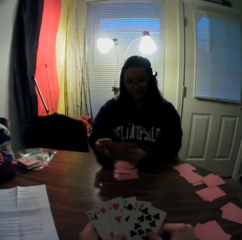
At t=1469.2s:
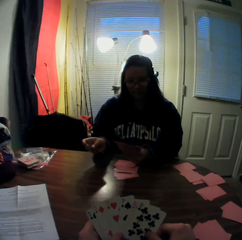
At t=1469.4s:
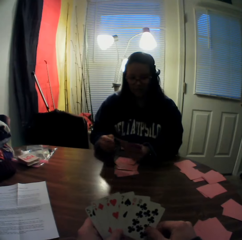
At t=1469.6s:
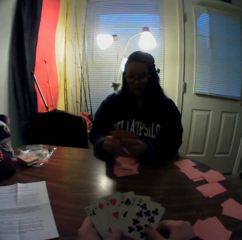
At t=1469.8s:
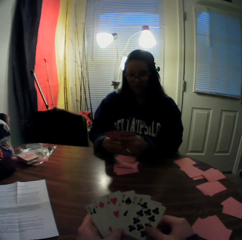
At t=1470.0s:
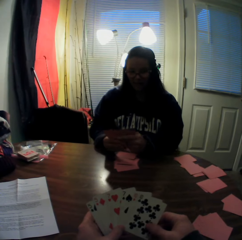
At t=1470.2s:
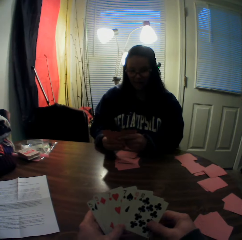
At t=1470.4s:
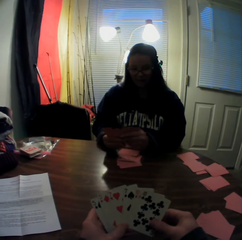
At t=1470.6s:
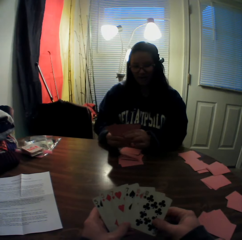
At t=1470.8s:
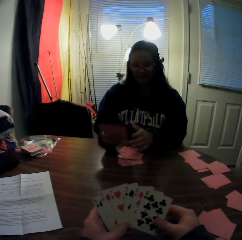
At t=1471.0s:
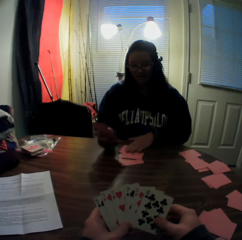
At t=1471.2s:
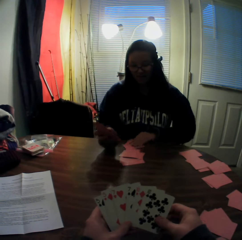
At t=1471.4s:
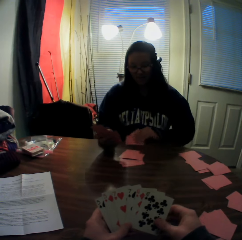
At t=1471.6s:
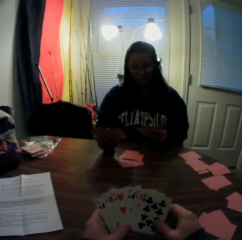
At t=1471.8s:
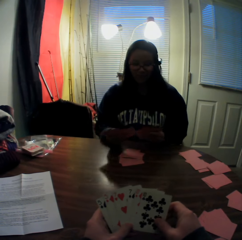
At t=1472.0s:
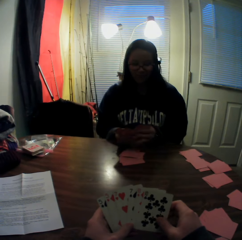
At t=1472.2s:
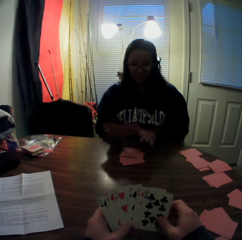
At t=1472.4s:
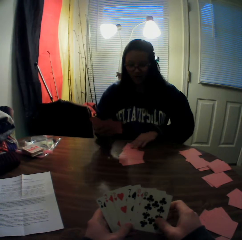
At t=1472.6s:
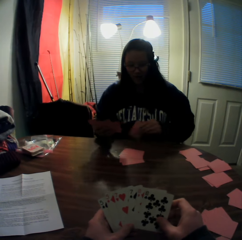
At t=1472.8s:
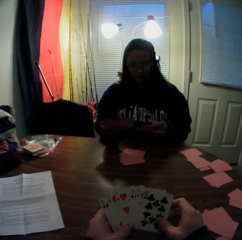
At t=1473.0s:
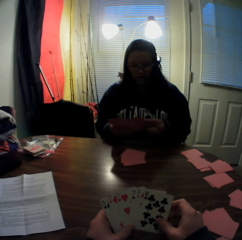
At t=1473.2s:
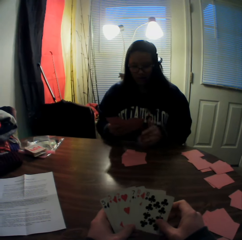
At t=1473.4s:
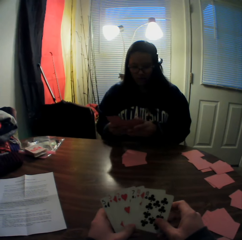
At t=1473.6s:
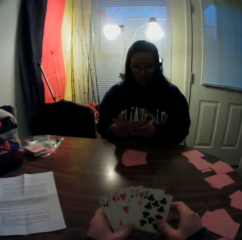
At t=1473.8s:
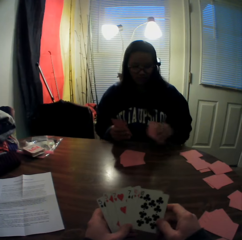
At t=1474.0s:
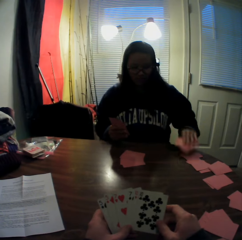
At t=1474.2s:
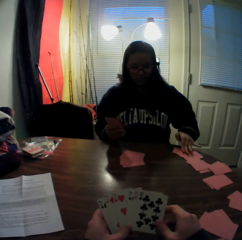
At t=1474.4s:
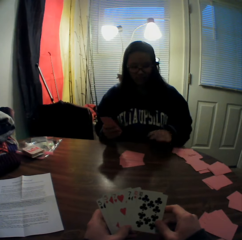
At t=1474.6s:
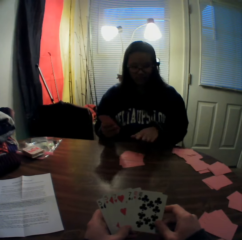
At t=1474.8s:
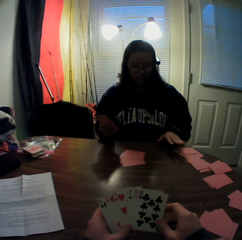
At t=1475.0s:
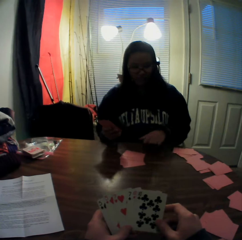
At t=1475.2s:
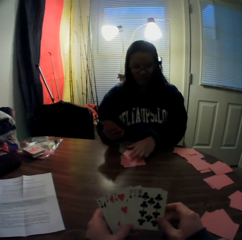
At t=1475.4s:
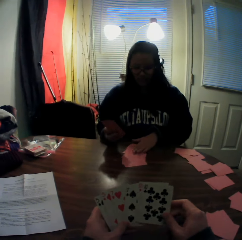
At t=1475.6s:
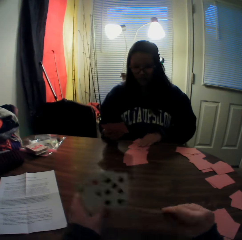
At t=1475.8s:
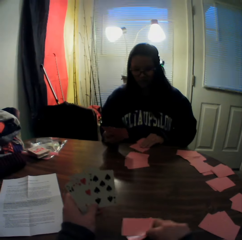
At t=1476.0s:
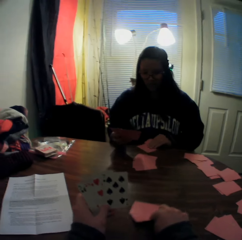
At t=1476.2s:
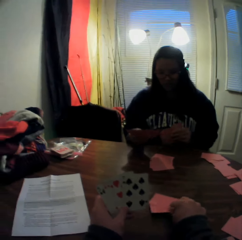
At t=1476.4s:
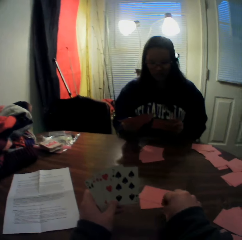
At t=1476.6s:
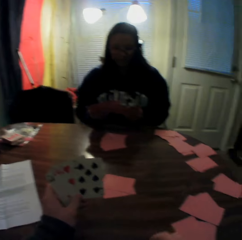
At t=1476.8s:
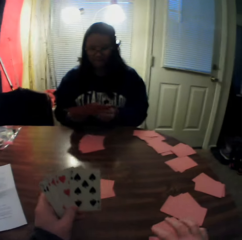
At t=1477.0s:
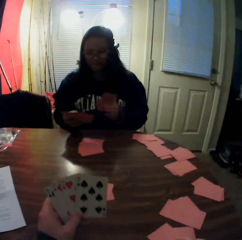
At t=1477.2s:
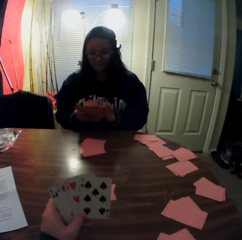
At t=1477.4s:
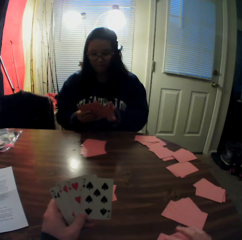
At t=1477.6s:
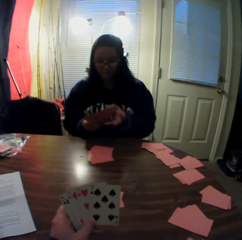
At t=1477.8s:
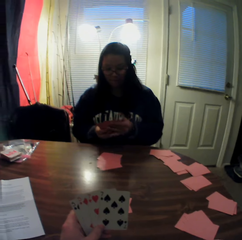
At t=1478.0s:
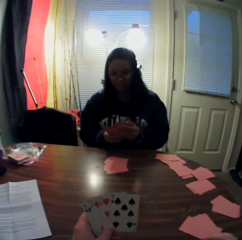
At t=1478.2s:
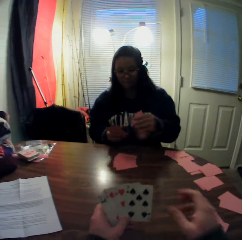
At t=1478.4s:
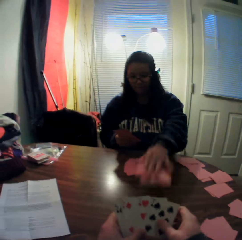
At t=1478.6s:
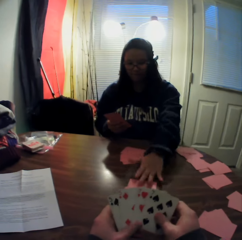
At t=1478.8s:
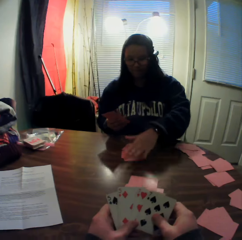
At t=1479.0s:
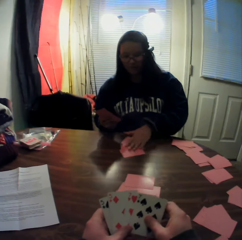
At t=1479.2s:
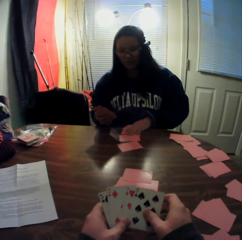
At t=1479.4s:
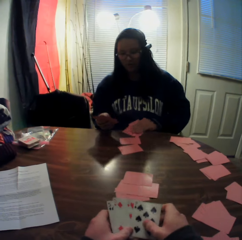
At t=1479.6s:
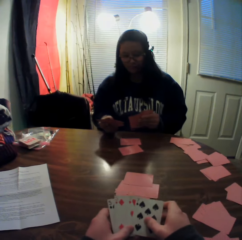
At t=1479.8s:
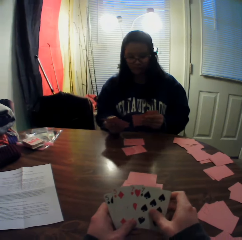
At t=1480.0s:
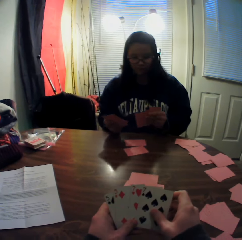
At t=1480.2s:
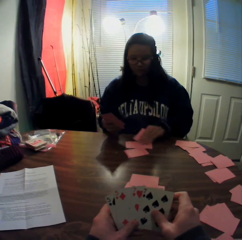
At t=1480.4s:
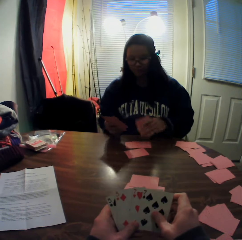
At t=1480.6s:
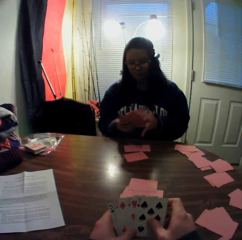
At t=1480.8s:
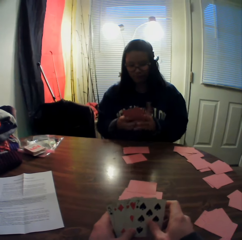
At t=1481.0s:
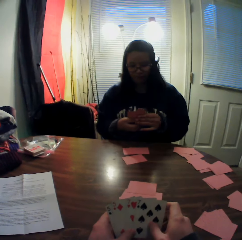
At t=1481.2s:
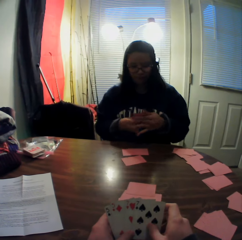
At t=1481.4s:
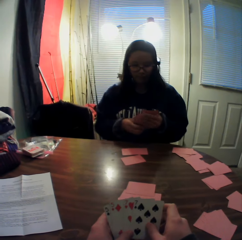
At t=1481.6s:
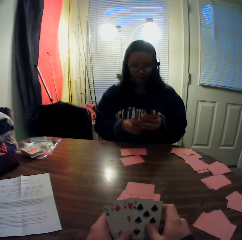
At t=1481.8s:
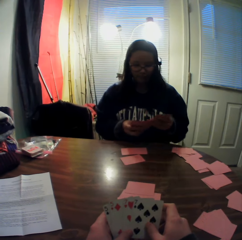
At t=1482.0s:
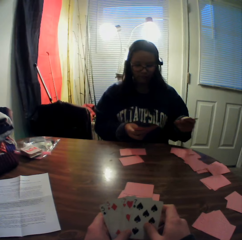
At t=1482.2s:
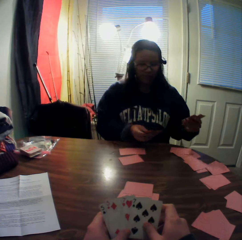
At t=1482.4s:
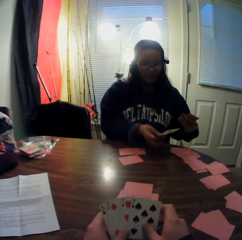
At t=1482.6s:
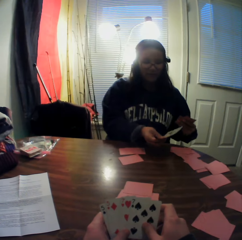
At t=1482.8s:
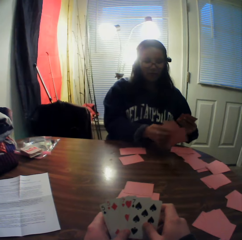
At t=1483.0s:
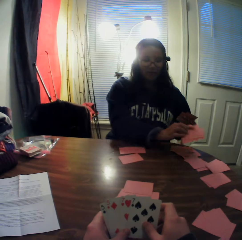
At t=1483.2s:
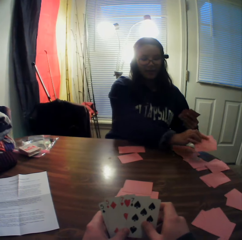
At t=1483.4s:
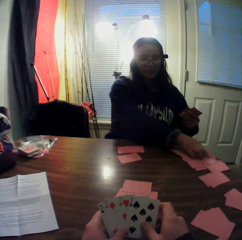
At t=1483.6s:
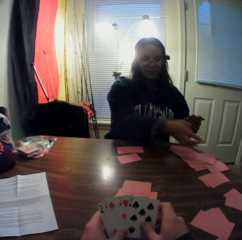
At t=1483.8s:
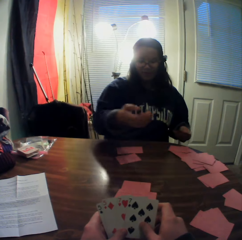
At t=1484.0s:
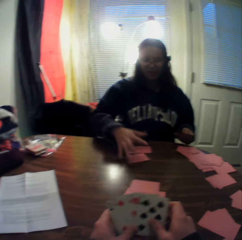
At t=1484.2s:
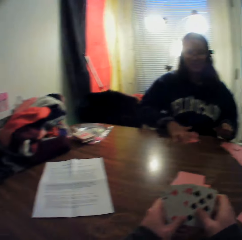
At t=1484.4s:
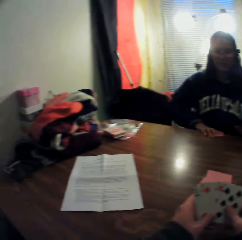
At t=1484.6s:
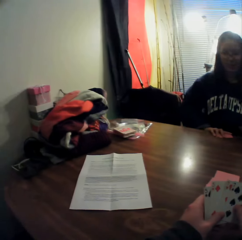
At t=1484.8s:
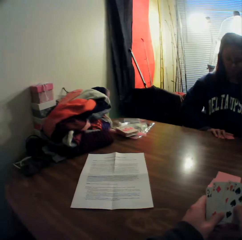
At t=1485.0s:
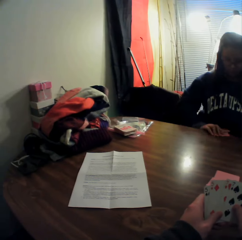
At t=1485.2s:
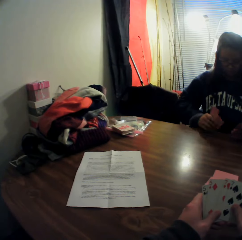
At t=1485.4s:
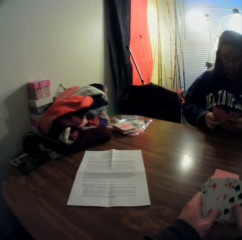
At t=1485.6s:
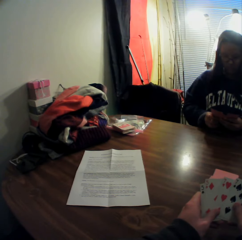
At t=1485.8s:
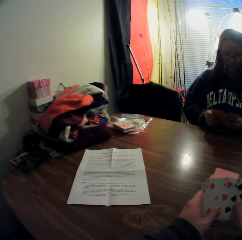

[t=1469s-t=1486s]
The woman picks a card from the stack of cards on the table with her right hand. The woman holds the playing card. The woman adds the card to the stack of cards in her hands and flips through the stack of cards in her hands. The woman picks a card from the stack of cards on the table with her left hand. The woman holds the playing card. The woman adds the card to the stack of cards in her hands. The woman picks a card from the stack of cards on the table with her left hand. The woman holds the playing card. The woman adds the card to the stack of cards in her hands, picks a card from the stack of cards in her hands with her left hand, and places the card onto the table. The woman slides the playing cards on the table. The woman picks cards from the stack of cards on the table with her left hand. The camera wearer picks cards from the stack of cards in his hands with his right hand. He drops the card onto the table. The woman holds the playing cards. The woman adds the card to the stack of cards in her hands. The camera wearer moves the playing cards on the table. The woman picks cards from the stack of cards in her hands with her left hand. The woman places the card onto the table. The woman picks cards from the stack of cards on the table with her left hand. The woman drops a card onto the table. The woman holds a playing card. The woman adds the card to the stack of cards in her hands, picks cards from the stack of cards in her hands with her right hand, and drops the cards onto the table. The woman packs the stack of cards on the table with her right hand. The woman picks playing cards from the table.

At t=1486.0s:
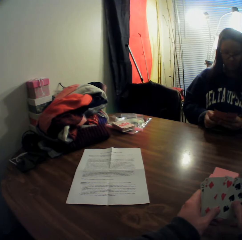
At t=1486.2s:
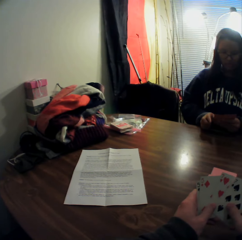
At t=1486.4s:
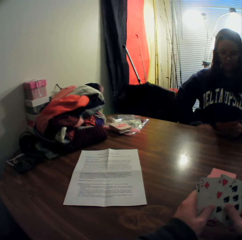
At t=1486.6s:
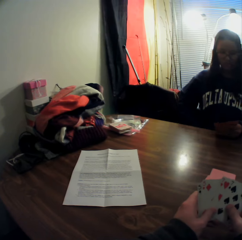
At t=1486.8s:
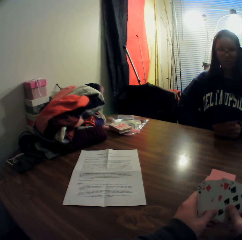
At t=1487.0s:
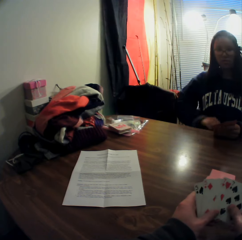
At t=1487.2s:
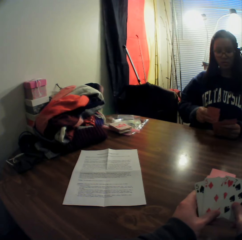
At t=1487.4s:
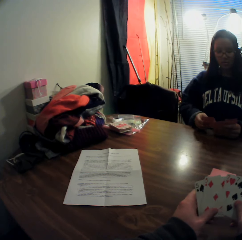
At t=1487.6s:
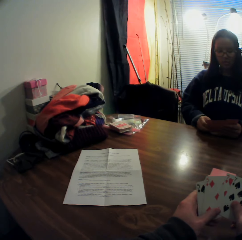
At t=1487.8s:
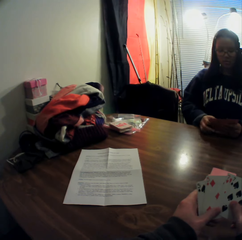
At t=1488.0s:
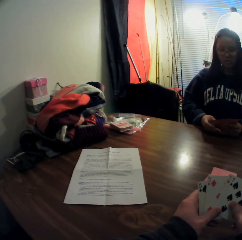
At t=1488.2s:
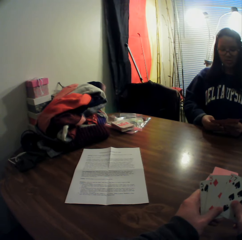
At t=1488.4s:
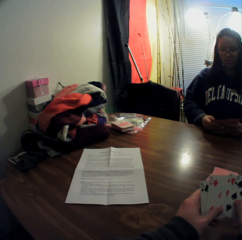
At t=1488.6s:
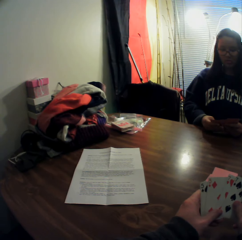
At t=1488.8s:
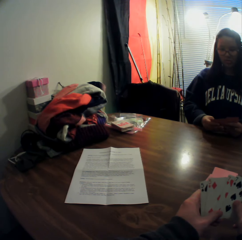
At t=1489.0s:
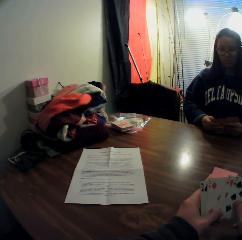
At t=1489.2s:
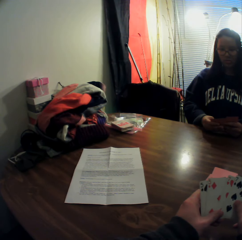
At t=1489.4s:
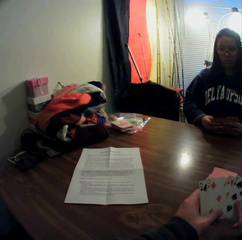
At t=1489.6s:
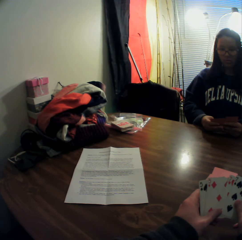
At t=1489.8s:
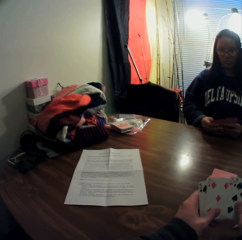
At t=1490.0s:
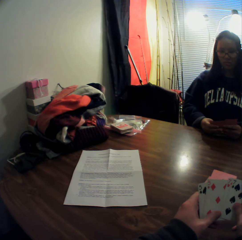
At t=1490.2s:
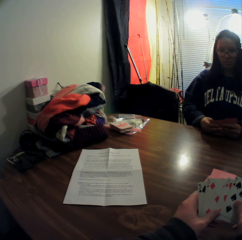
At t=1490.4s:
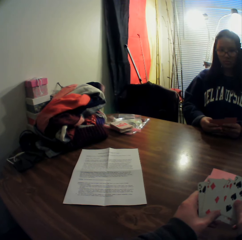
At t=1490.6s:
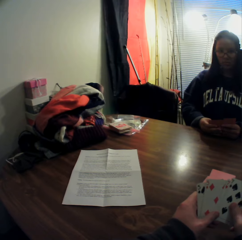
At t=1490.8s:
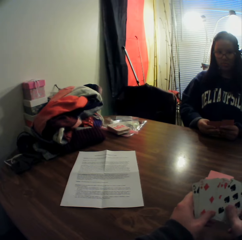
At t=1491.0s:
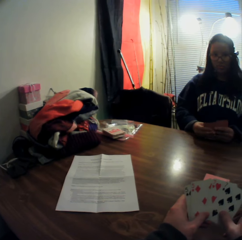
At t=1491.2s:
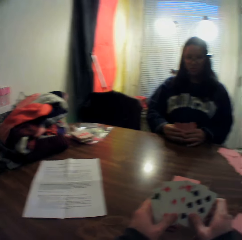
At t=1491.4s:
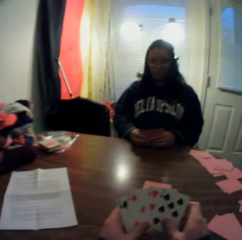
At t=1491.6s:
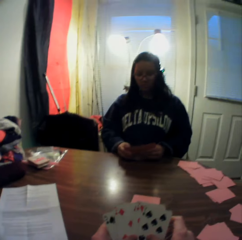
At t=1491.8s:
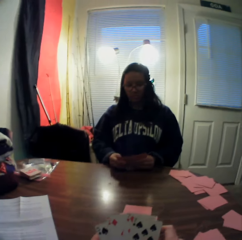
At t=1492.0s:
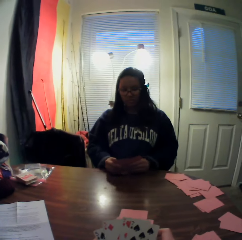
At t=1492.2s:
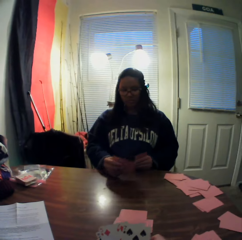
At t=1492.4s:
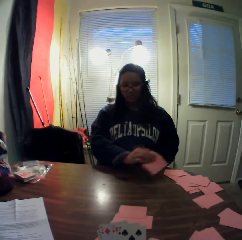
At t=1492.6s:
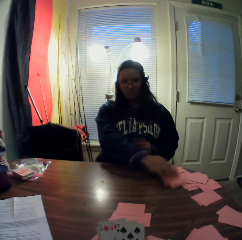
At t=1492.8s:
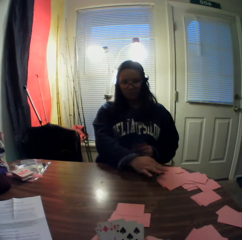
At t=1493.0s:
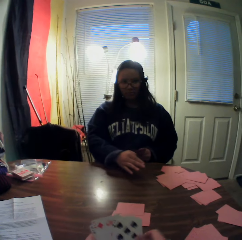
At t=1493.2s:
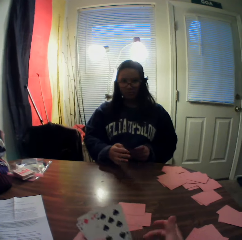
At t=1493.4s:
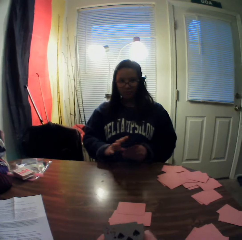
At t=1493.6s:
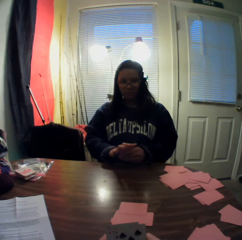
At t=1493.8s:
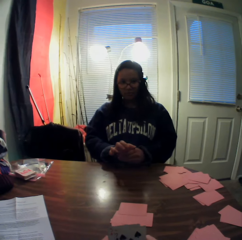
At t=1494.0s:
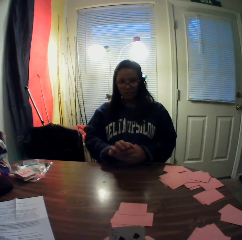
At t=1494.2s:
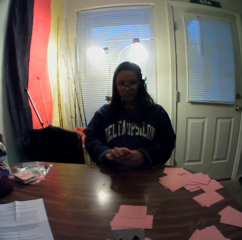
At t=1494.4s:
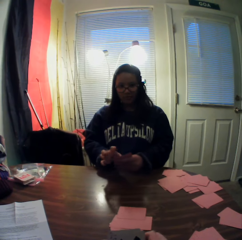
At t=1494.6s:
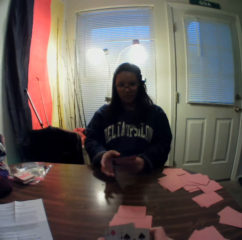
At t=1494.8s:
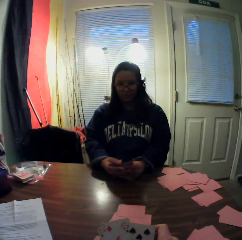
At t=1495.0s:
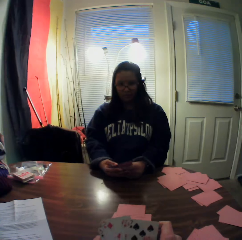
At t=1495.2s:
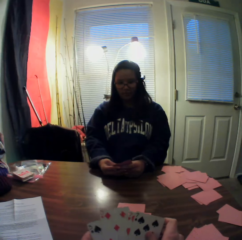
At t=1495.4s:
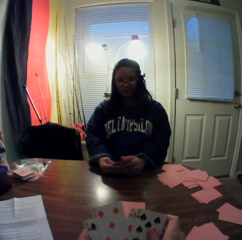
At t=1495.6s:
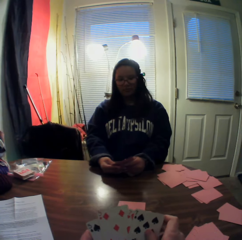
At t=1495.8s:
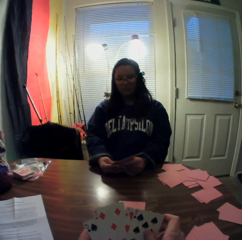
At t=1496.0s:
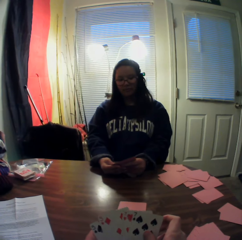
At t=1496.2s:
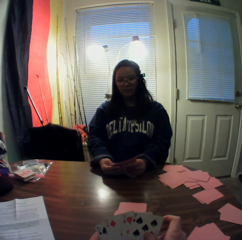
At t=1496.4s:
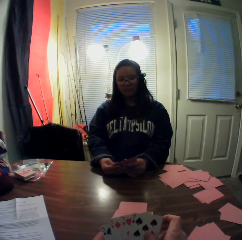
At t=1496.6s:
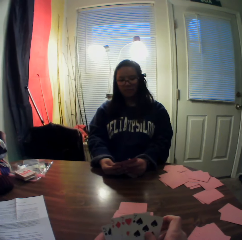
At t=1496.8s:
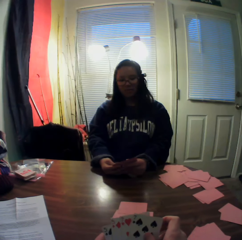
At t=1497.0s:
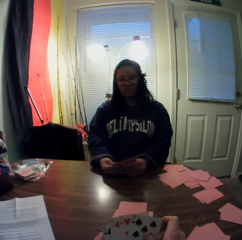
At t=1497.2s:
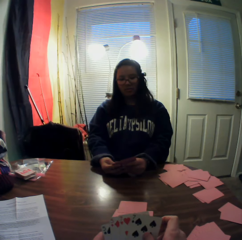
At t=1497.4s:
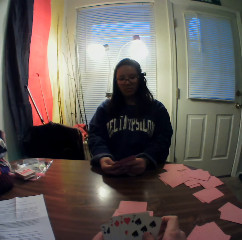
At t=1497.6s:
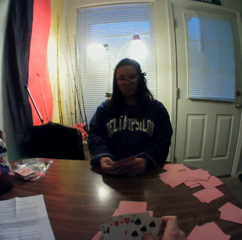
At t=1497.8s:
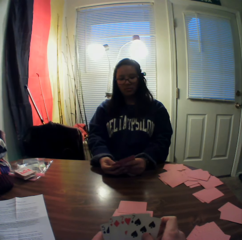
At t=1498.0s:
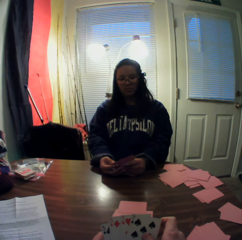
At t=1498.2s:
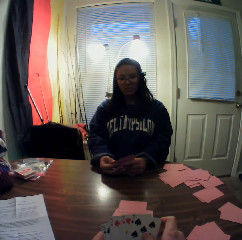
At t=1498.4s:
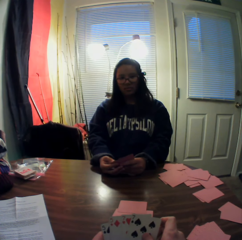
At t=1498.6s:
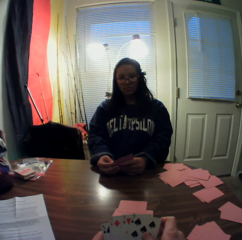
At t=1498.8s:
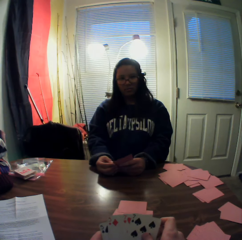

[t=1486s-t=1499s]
The woman adds the card to the stack of cards in her hands. The woman holds the playing cards. The woman flips through the stack of cards in her hands. The woman picks a card from her leg with her right hand. The woman holds a playing card. The woman adds the card to the stack of cards in her hands. The woman flips through the stack of cards in her hands, picks cards from the stack of cards in her hands with her right hand, and drops the cards onto the table. The woman flips through the stack of cards in her hands.
